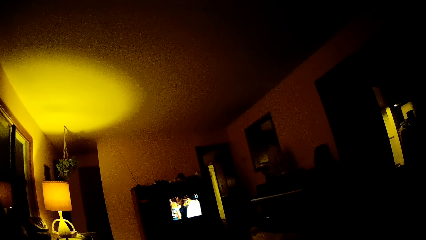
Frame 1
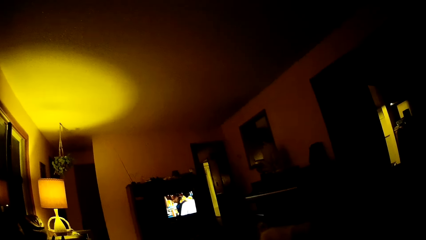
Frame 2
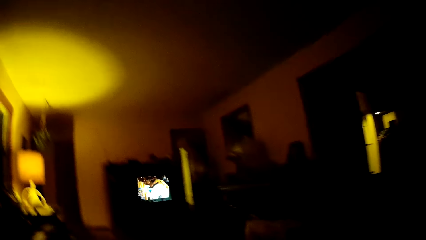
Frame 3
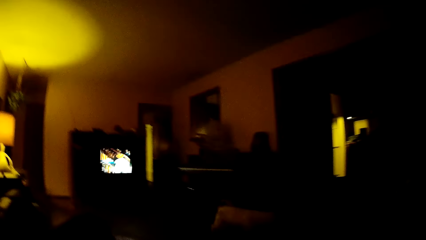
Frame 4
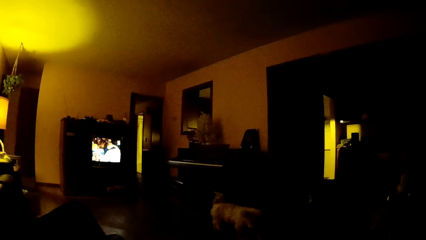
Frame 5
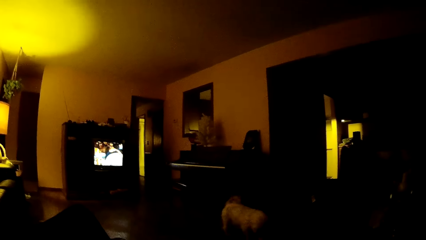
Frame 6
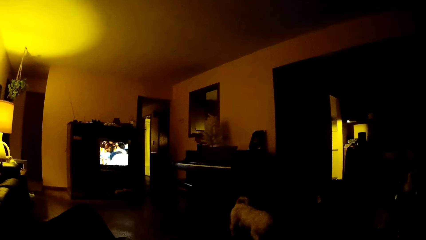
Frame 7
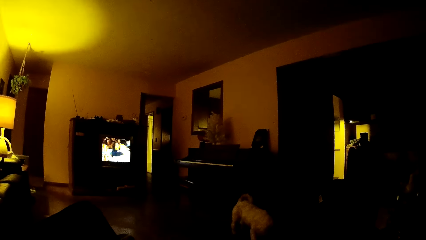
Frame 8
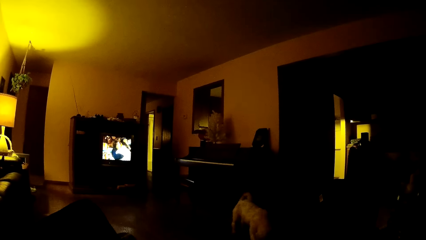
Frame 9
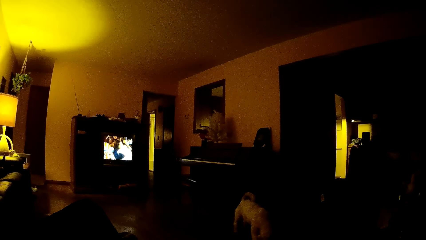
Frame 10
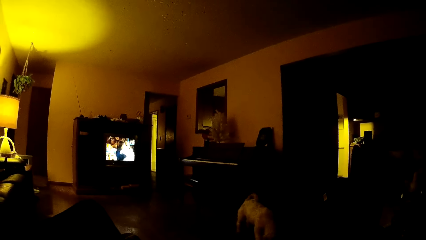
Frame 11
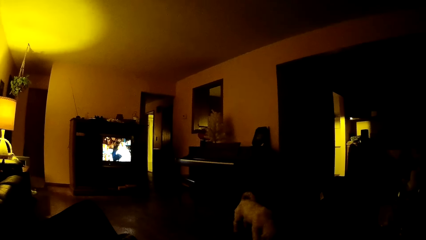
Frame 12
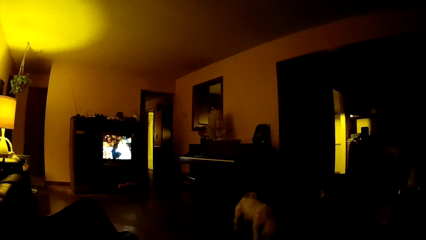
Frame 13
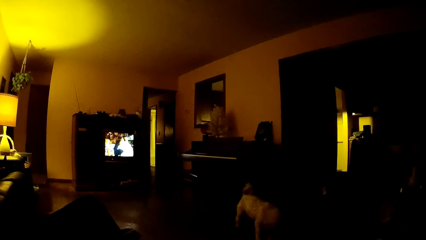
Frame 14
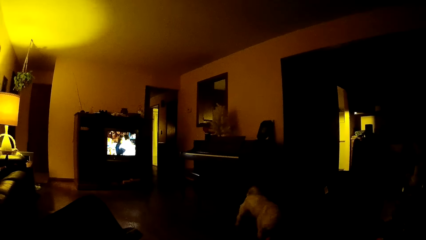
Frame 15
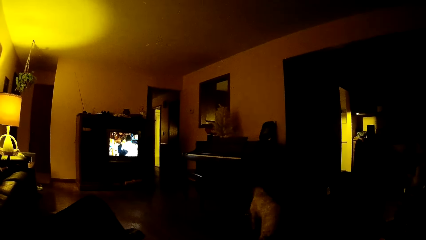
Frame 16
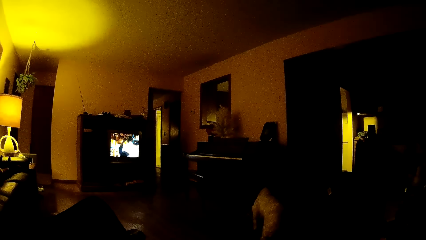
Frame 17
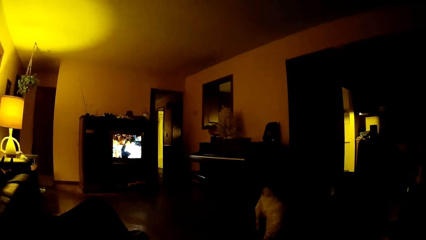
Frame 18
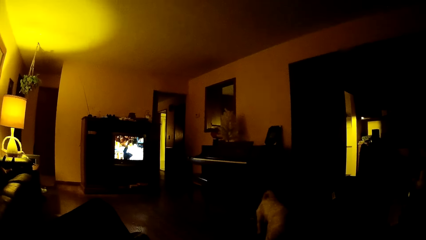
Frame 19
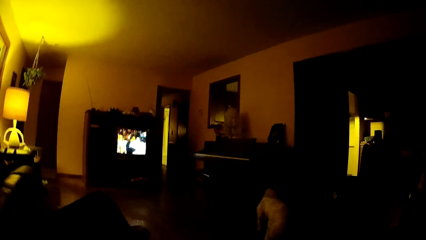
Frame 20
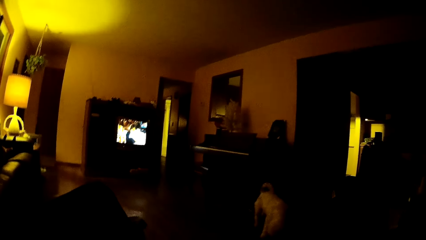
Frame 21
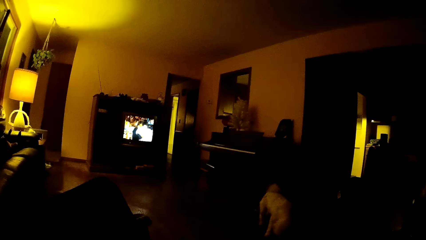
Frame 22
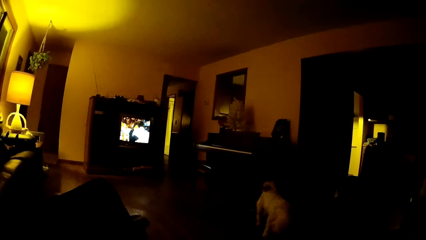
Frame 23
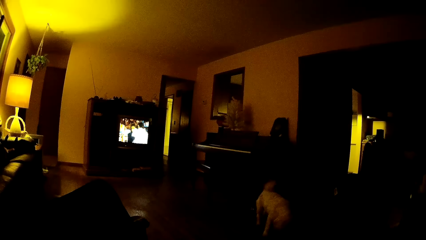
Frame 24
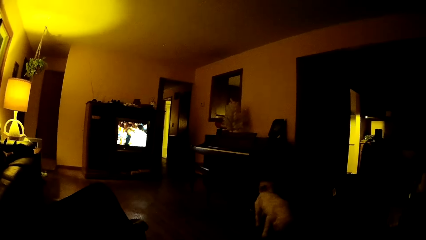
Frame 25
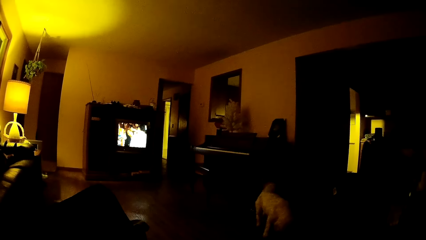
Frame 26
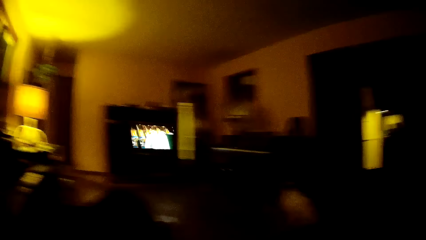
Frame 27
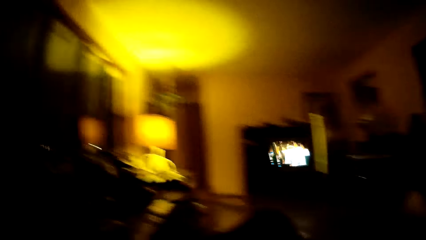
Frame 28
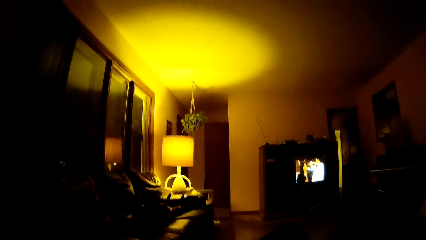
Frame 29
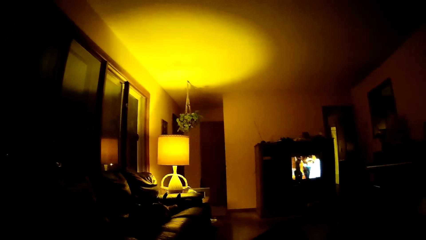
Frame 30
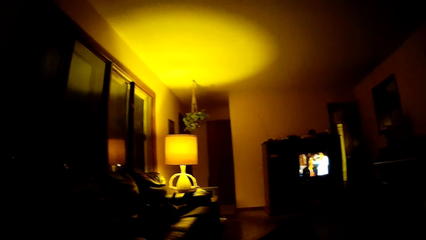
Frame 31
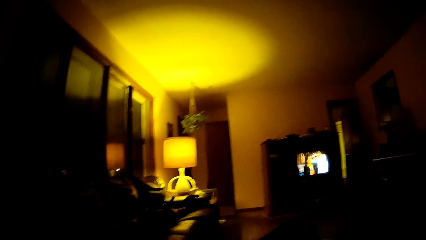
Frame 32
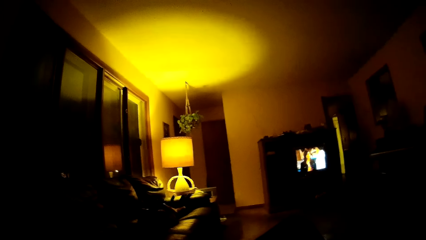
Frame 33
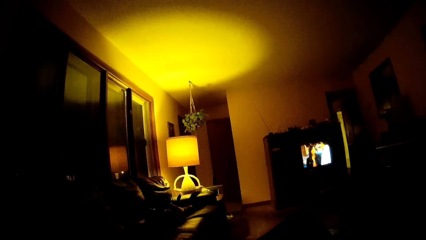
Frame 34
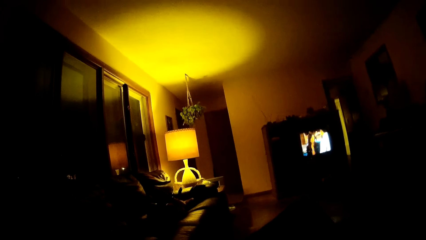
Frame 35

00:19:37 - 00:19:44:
A dog walks round the sitting room.

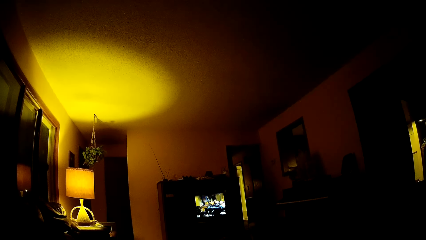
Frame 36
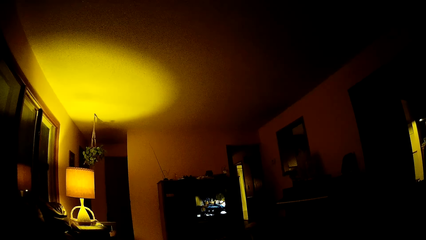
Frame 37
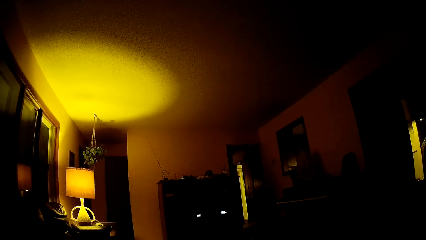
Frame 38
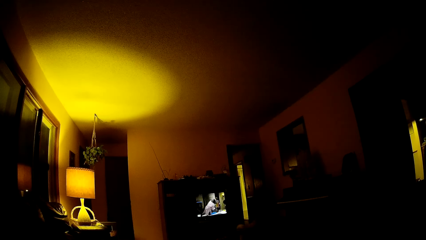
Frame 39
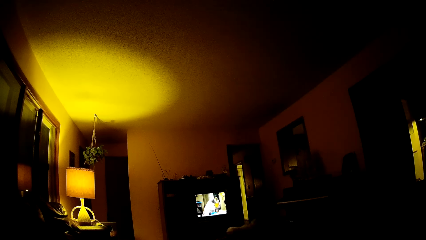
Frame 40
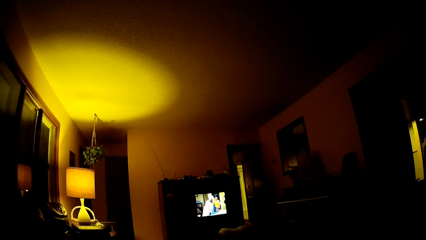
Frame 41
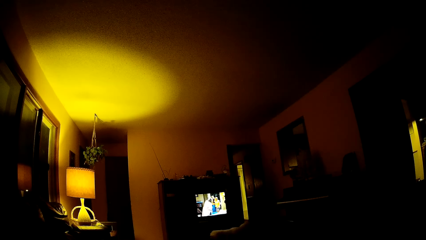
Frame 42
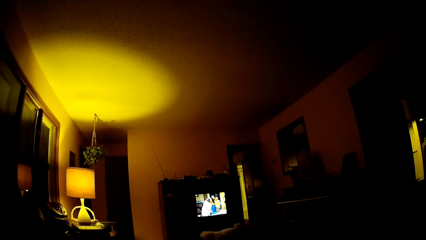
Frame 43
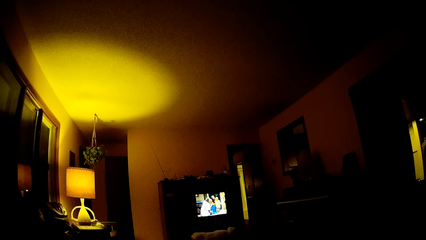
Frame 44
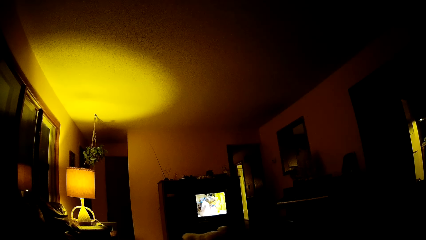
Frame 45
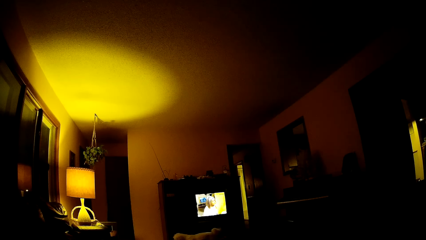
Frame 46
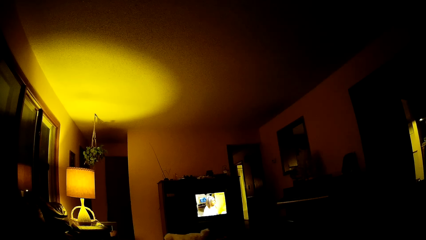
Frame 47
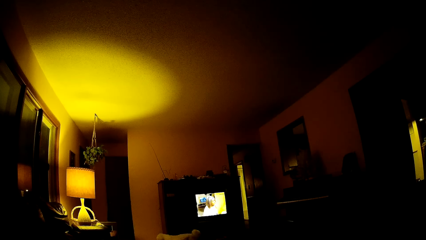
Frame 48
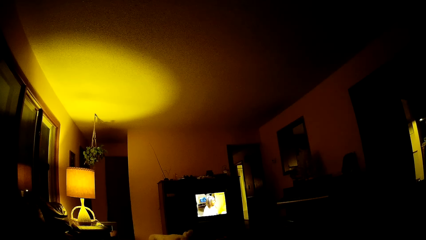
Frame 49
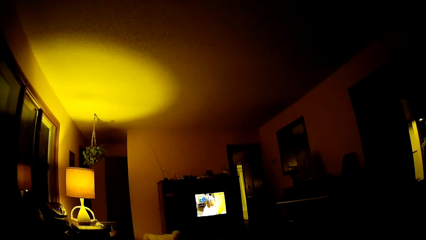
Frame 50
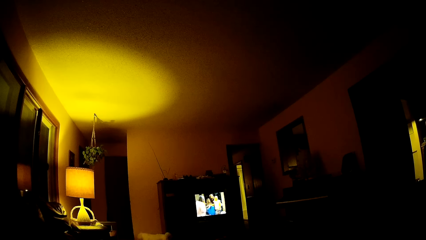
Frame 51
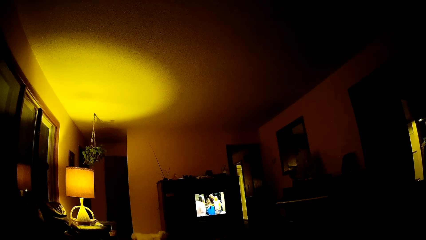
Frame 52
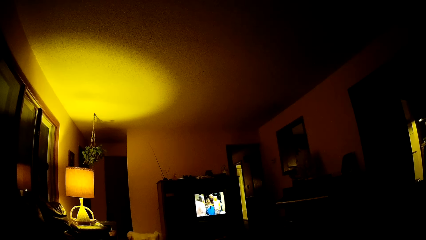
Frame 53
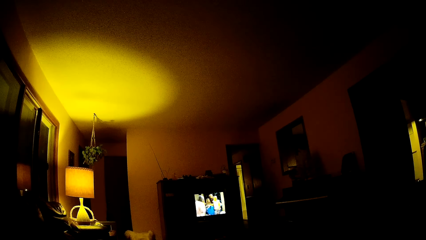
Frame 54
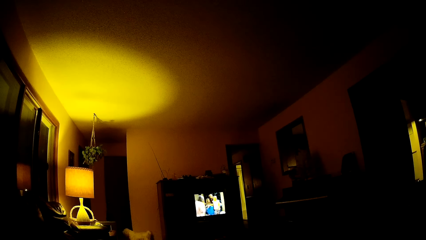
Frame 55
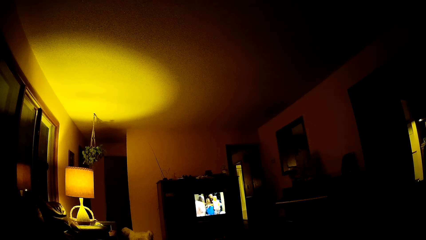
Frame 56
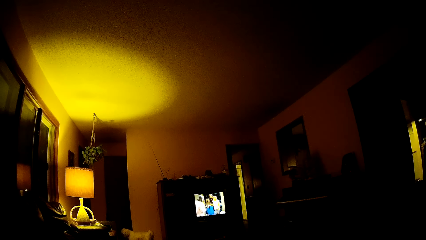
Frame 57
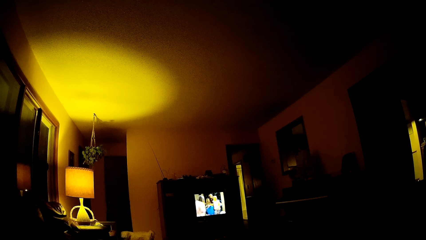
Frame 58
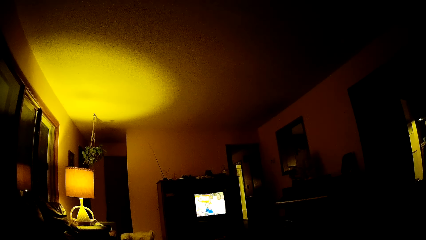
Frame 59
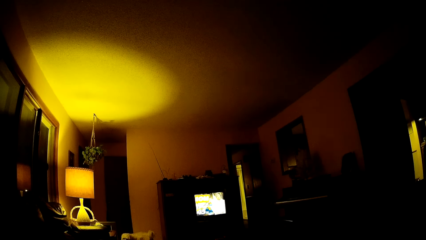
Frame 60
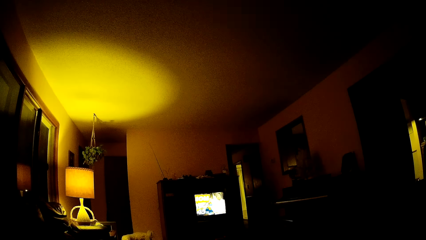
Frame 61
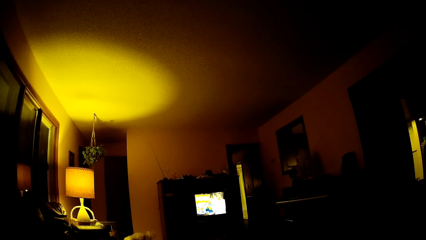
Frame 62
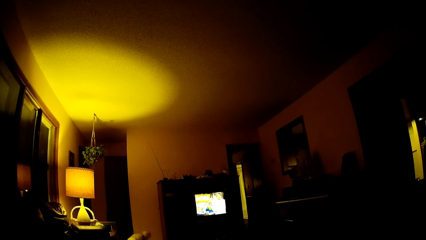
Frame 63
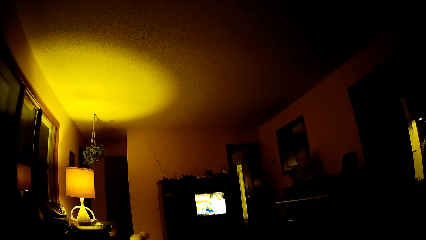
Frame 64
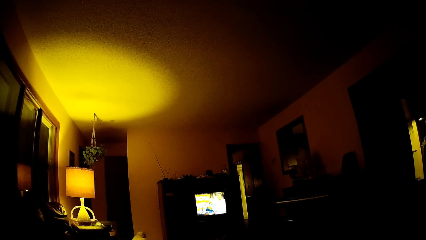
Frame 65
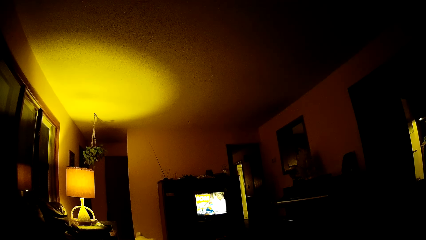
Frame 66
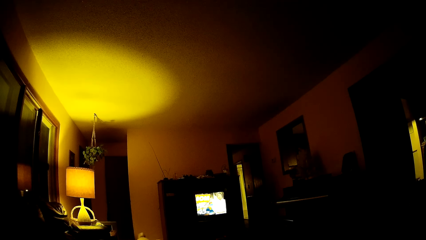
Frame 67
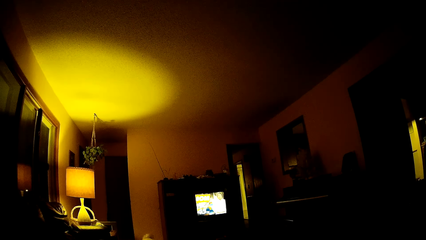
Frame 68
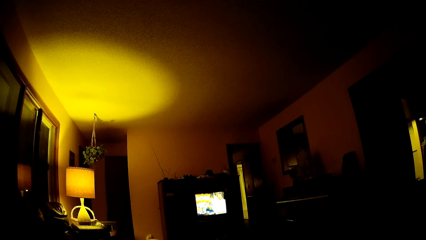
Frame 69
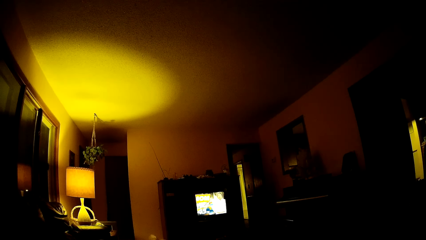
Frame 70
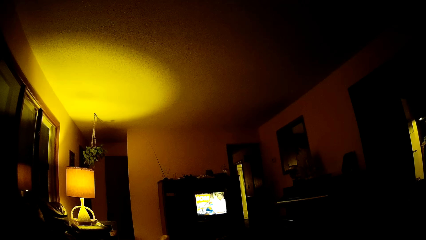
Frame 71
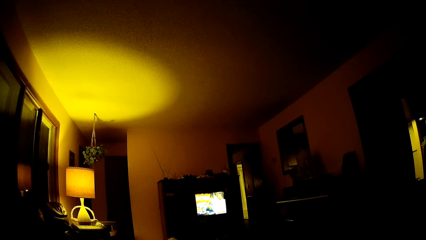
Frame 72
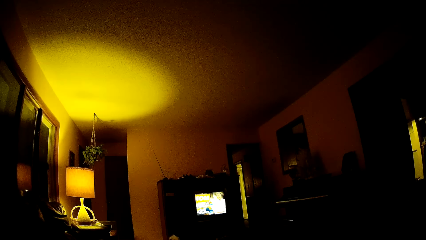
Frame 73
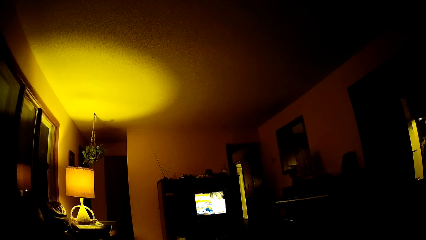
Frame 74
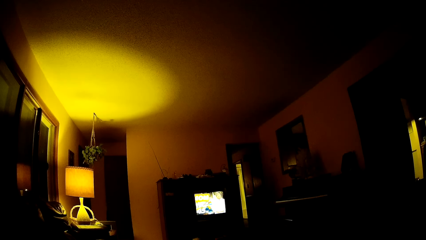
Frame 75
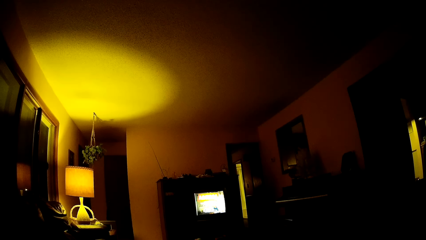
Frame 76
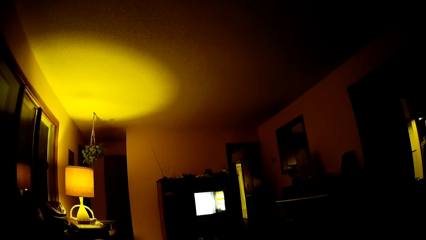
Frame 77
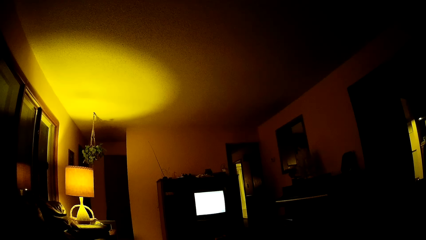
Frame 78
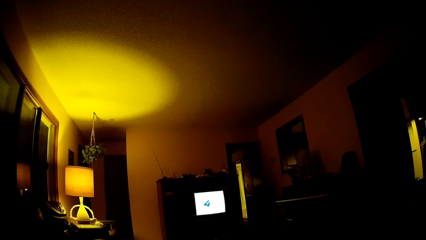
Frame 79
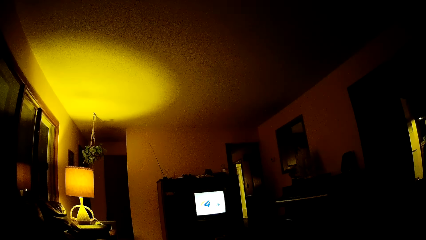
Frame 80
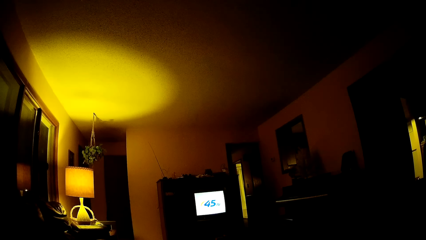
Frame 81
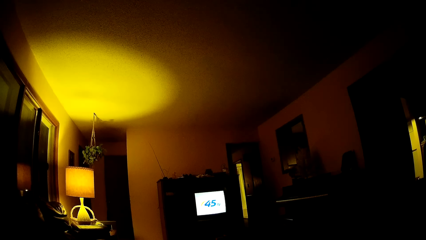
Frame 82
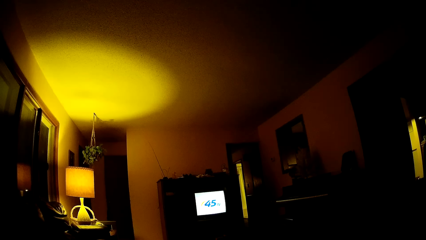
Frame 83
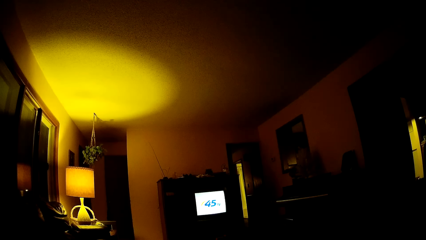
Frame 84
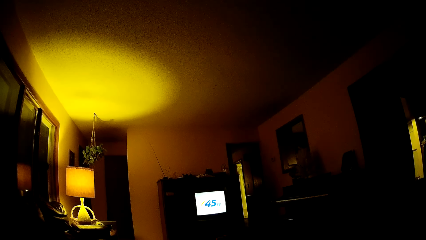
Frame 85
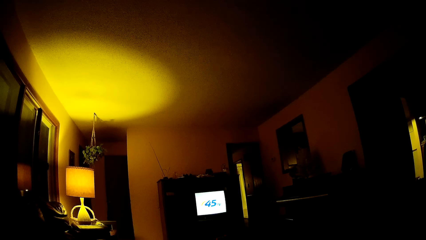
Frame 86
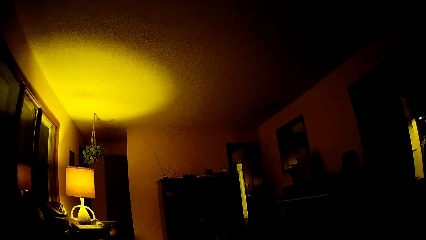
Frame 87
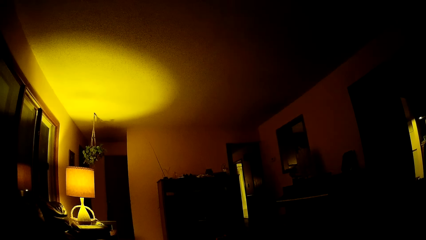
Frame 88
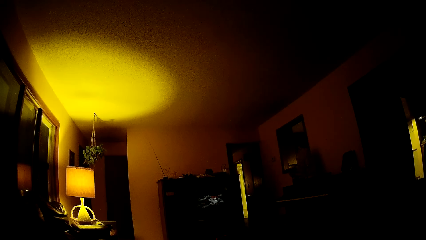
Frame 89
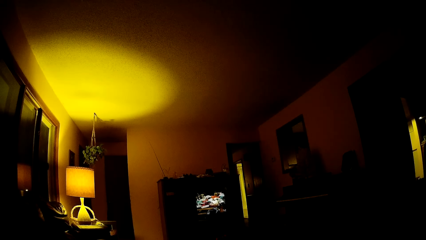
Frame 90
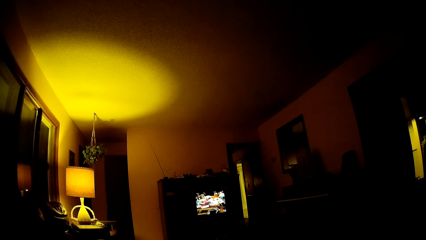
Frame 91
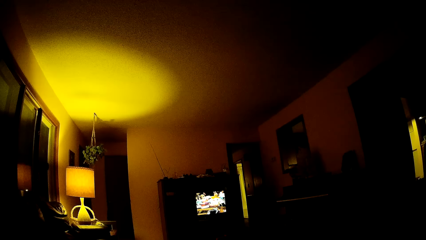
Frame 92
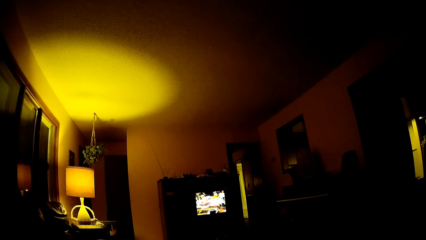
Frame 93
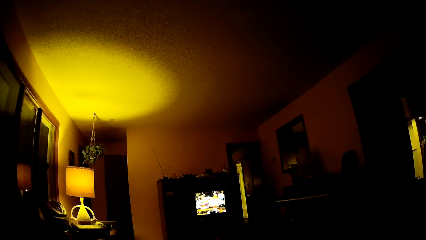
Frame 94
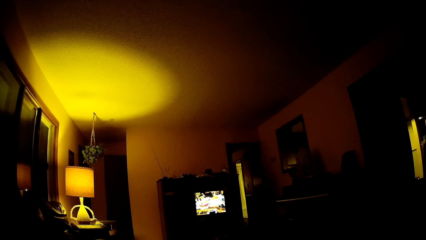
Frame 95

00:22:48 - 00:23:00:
A dog walks past a TV set in a living room.
